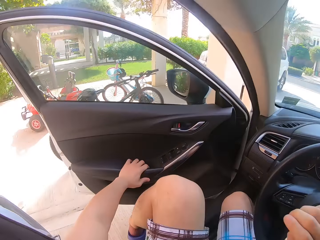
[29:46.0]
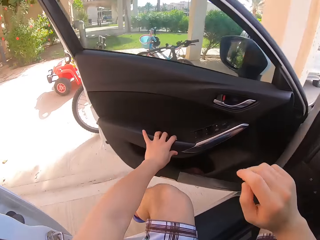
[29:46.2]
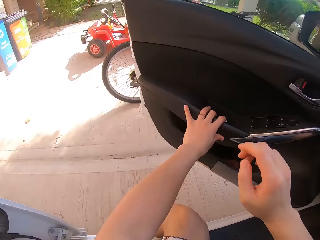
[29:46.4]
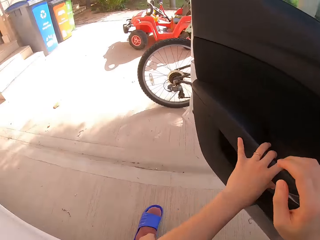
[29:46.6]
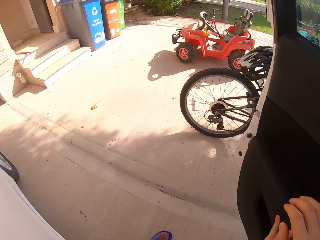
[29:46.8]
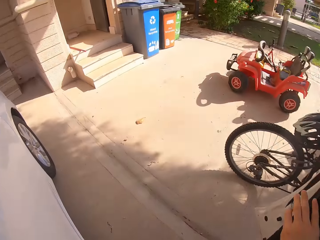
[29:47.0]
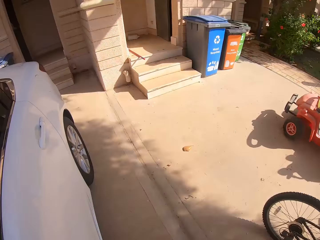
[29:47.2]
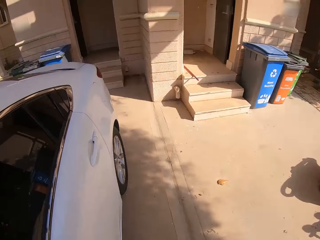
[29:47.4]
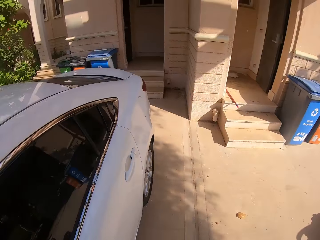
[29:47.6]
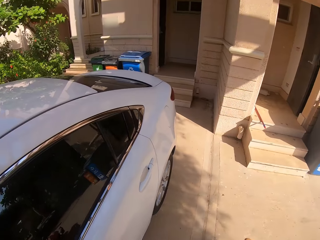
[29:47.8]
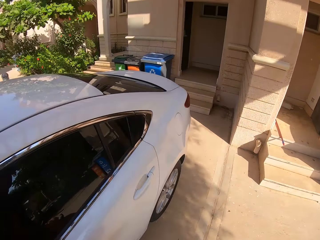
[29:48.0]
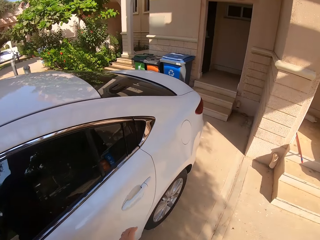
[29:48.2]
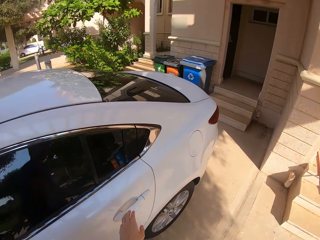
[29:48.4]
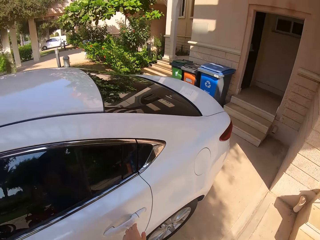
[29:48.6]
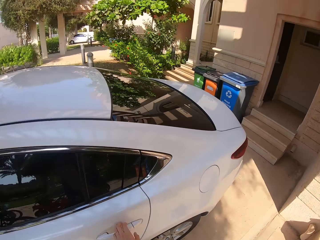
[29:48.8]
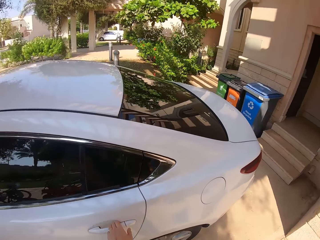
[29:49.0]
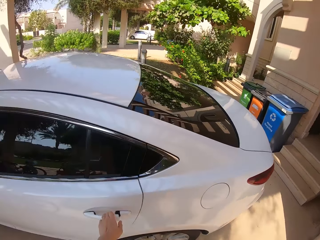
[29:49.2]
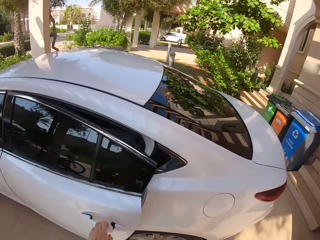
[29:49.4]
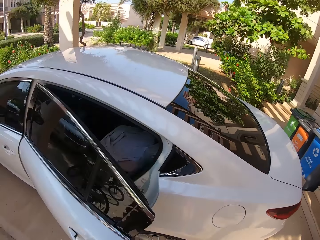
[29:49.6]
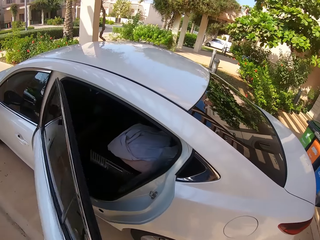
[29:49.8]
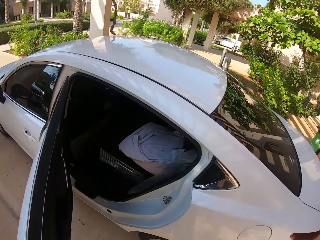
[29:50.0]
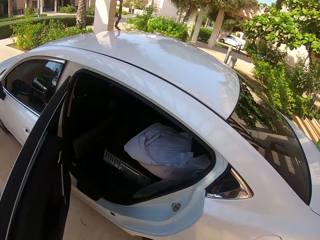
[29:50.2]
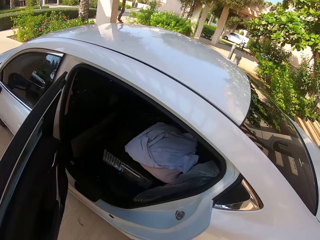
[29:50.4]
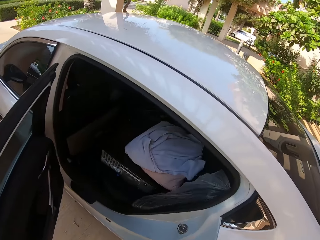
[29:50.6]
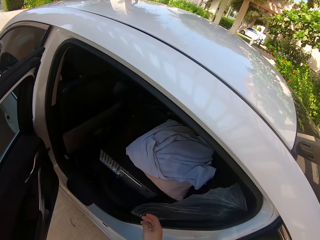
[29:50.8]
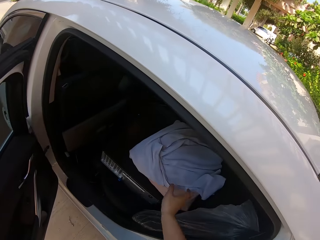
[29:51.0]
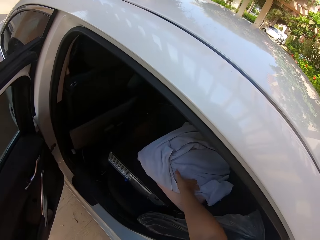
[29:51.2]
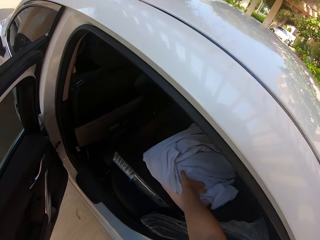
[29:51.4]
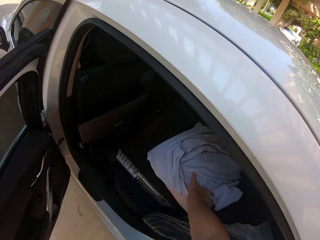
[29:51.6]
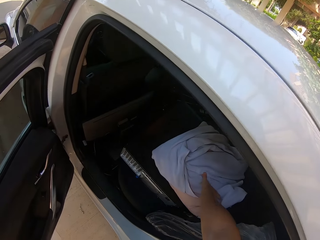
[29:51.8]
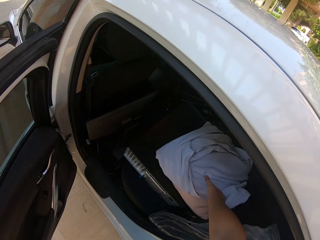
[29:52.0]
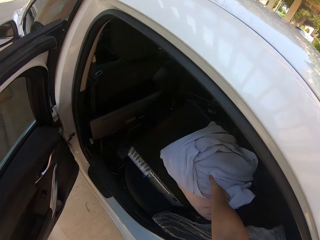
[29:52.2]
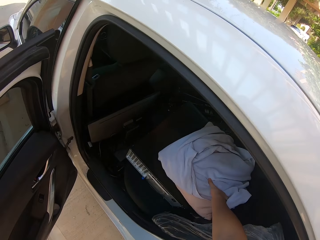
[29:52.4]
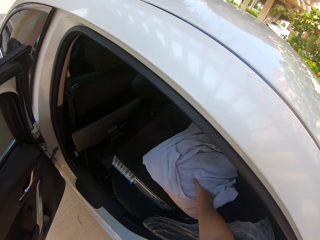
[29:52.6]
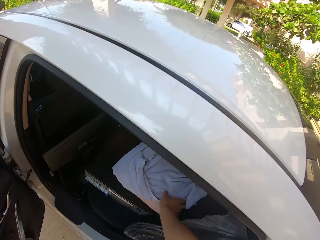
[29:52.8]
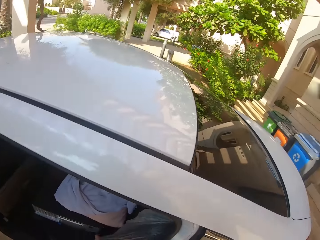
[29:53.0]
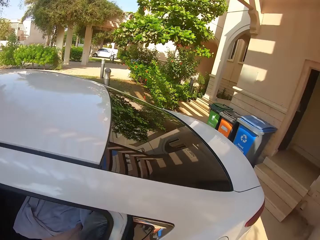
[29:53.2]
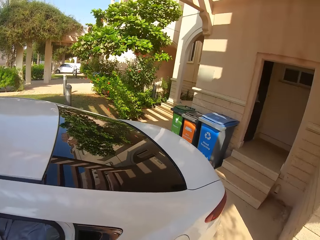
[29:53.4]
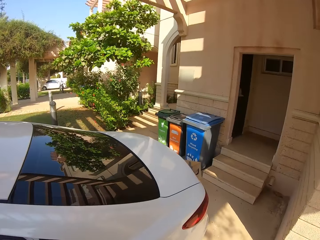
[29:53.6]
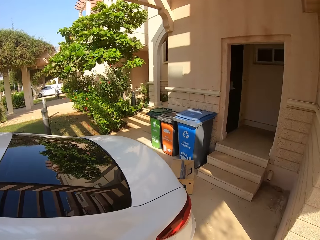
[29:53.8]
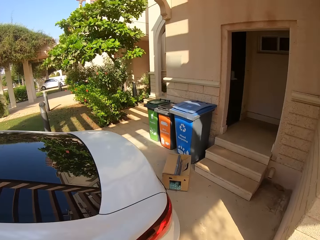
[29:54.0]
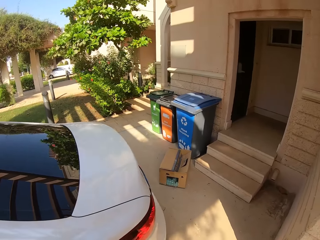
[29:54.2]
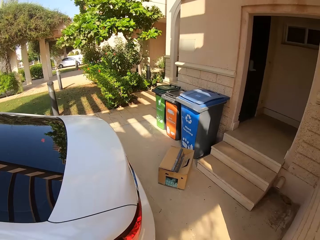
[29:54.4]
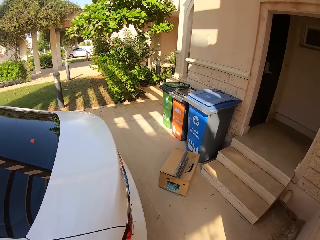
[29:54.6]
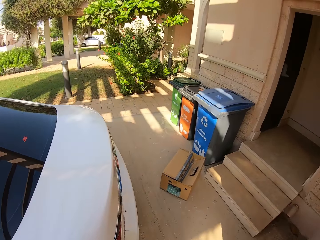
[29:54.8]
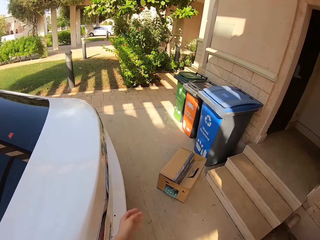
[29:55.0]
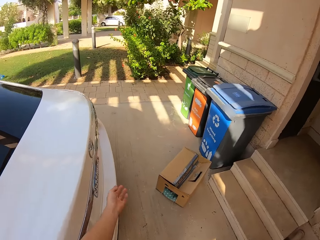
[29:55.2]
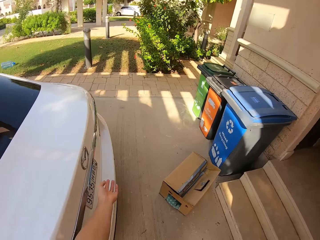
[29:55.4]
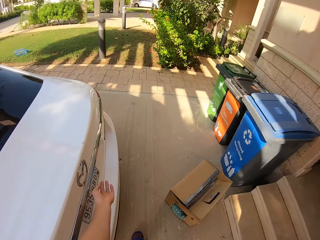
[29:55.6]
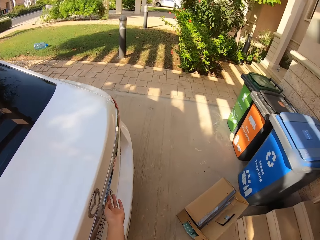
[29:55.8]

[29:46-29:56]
The camera wearer opens the car door with a hand. They walk around the area. They open the door with a hand. They touch something with a hand. They walk around the area.

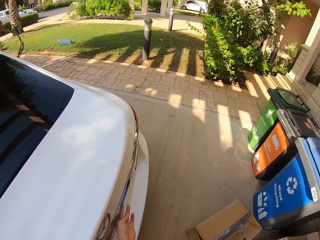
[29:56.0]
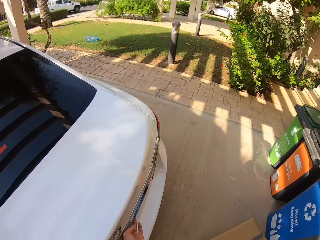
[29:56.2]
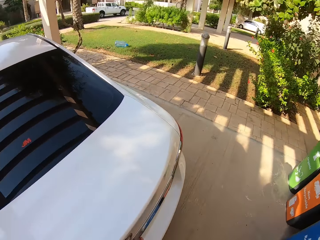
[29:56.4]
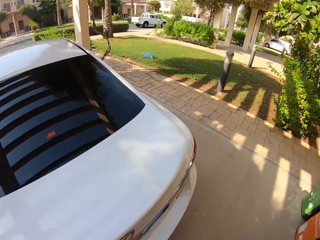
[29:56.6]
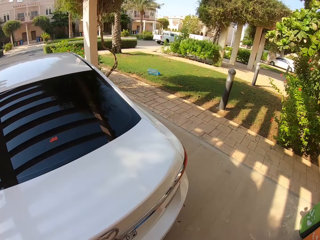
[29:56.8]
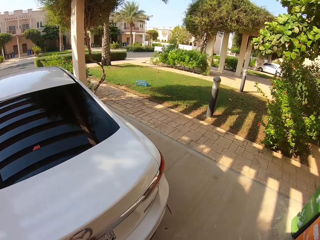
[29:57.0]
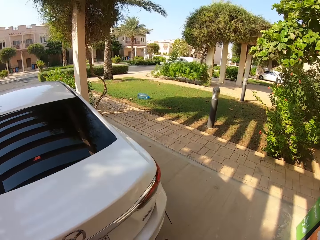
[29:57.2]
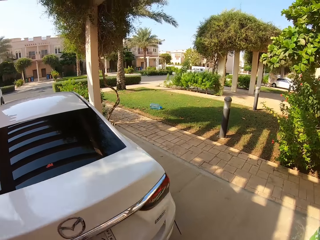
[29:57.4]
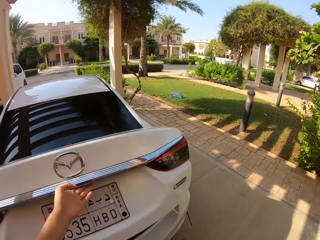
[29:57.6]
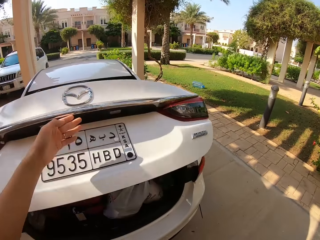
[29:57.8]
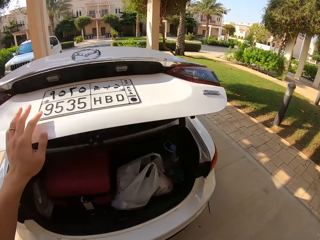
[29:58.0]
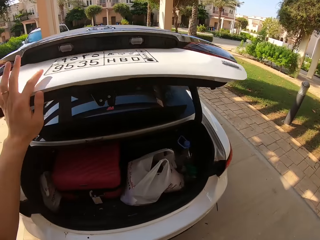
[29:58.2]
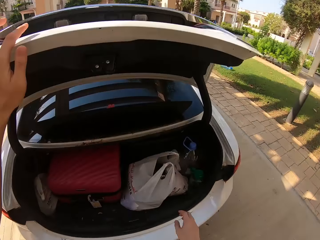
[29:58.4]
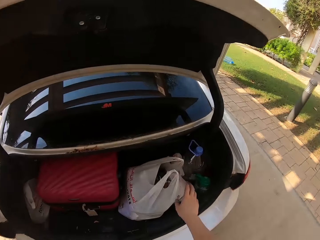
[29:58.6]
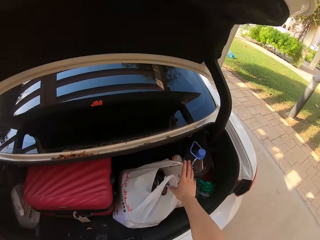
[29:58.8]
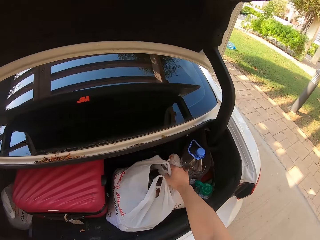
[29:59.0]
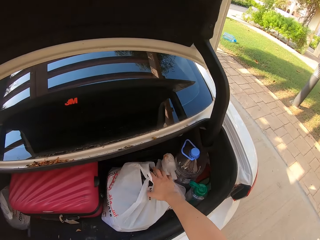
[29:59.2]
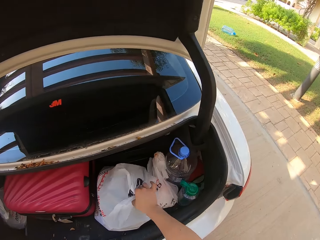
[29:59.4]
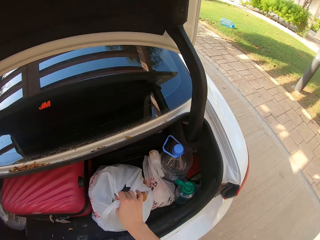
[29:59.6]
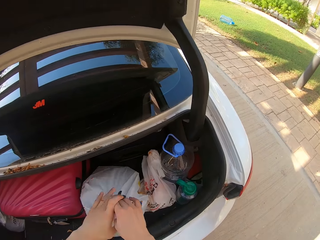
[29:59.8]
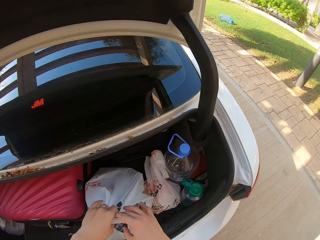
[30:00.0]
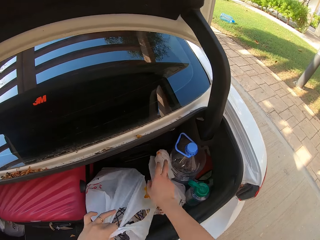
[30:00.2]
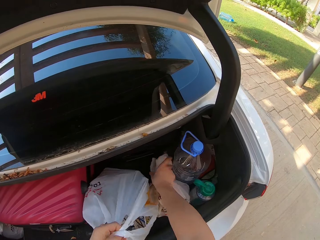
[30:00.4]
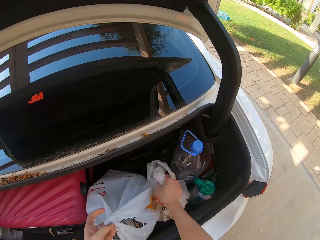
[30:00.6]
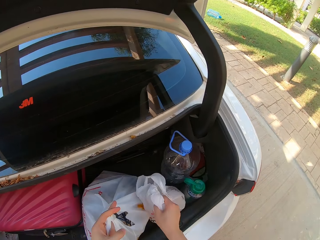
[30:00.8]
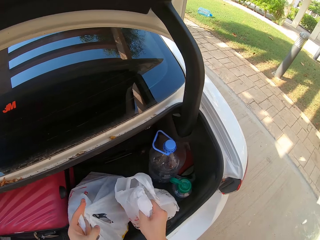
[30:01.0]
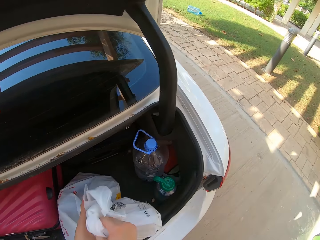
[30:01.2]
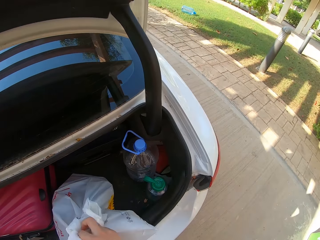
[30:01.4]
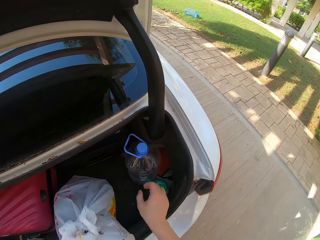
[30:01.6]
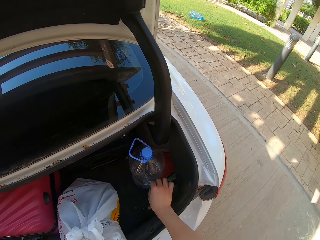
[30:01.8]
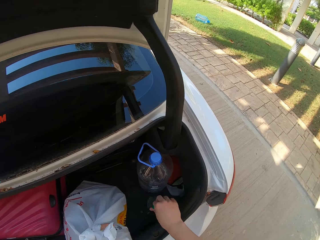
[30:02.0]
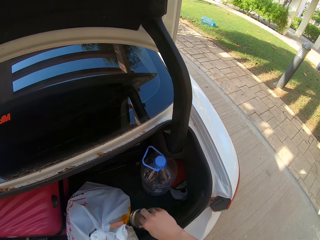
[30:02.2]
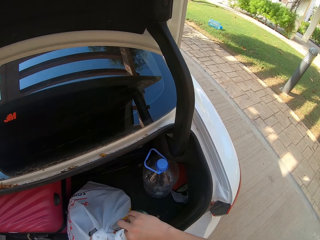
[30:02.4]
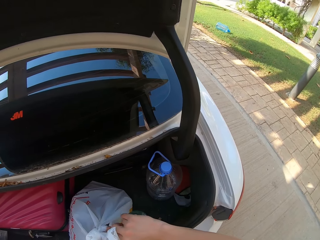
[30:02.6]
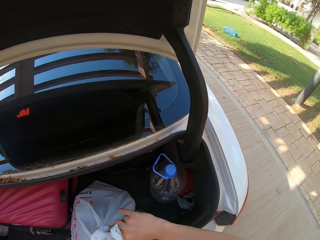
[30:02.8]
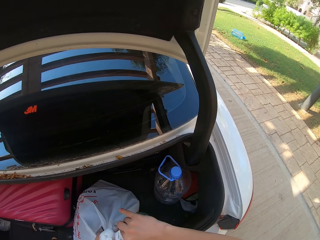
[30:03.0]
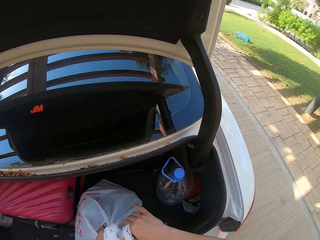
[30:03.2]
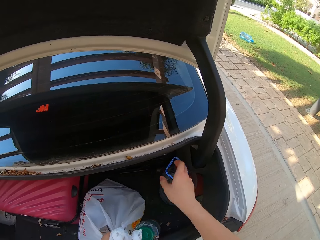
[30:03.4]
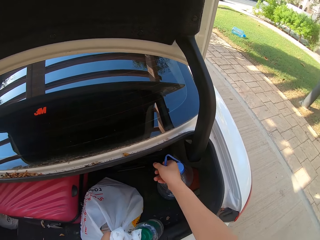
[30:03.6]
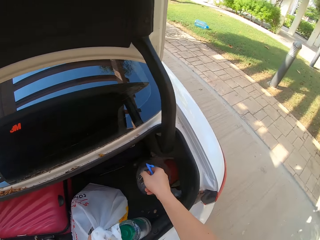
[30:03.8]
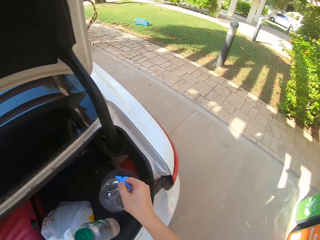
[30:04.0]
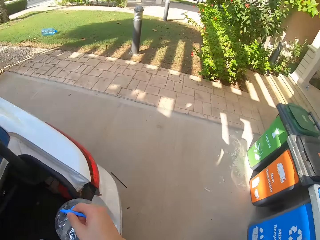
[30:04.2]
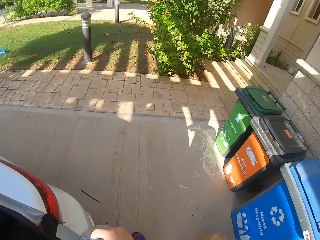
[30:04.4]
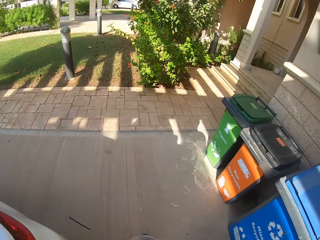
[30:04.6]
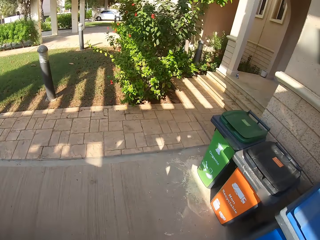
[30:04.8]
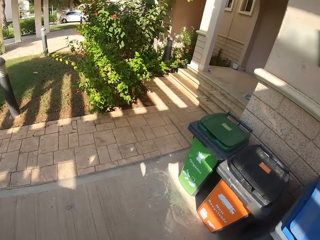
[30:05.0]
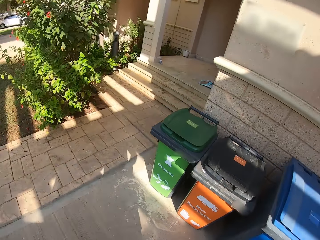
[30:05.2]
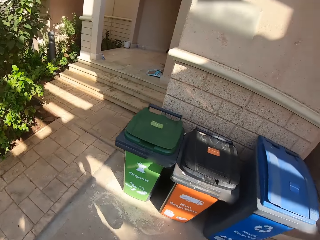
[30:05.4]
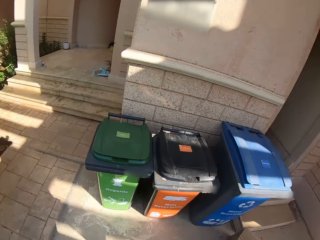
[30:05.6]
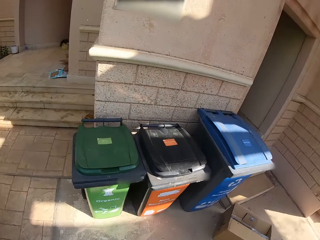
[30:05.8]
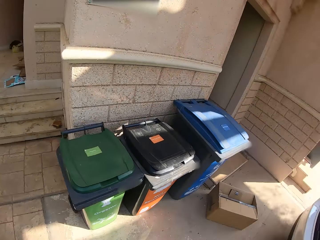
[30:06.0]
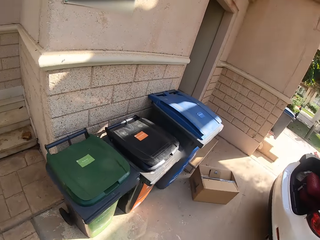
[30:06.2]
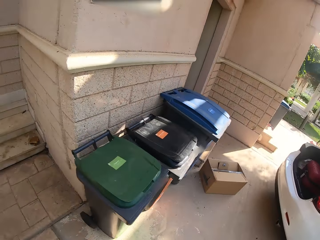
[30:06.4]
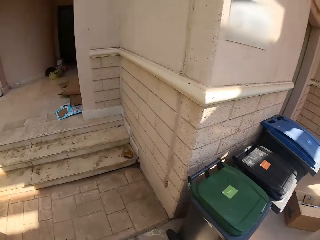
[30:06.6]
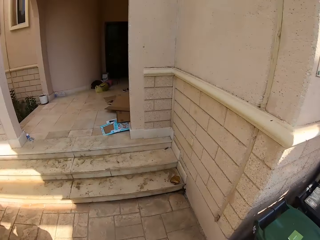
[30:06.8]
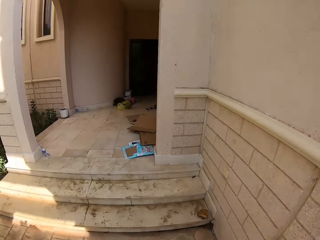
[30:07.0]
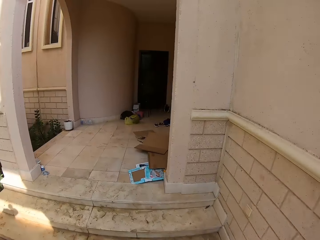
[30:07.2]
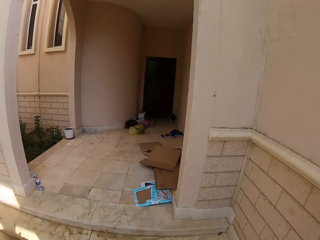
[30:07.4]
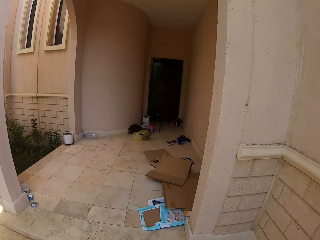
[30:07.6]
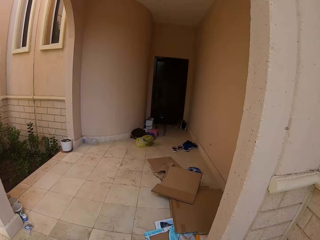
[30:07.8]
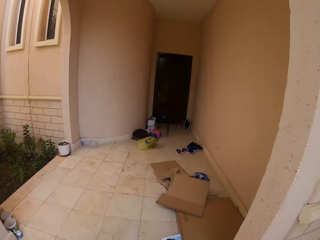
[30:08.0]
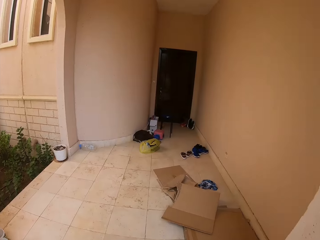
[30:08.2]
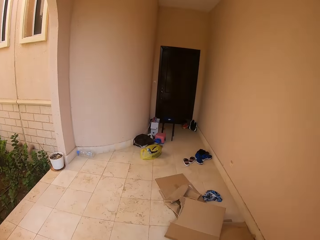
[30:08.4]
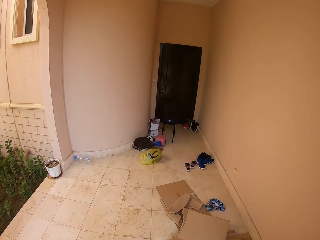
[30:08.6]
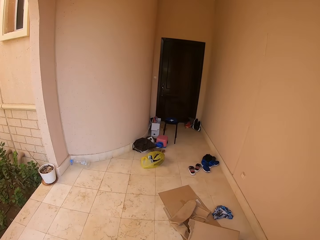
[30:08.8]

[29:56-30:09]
The camera wearer opens the car boot with a hand. They pick up paper from the boot. They pick up a luggage. They place the paper on the other hand. They place something on the other hand. They pick up a bottle of water from the boot. They walk towards the door.
